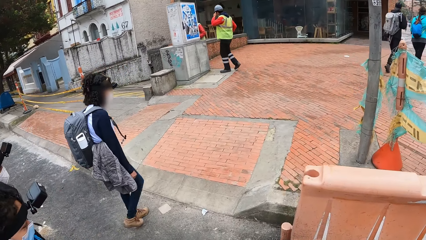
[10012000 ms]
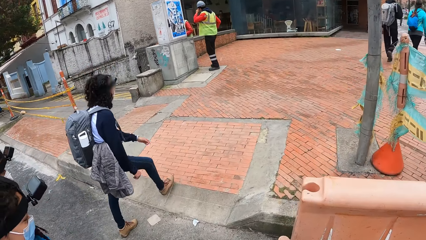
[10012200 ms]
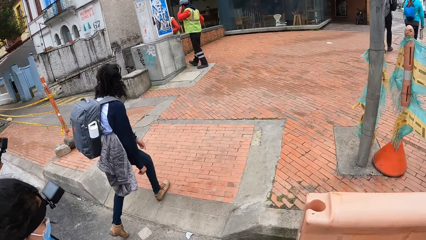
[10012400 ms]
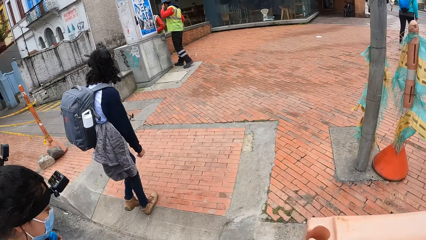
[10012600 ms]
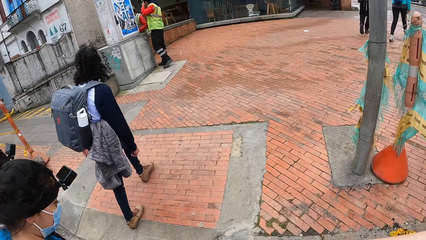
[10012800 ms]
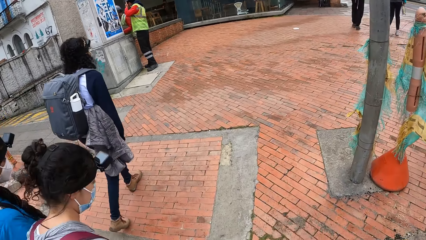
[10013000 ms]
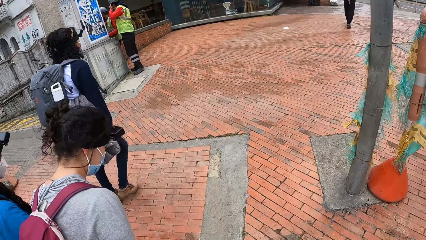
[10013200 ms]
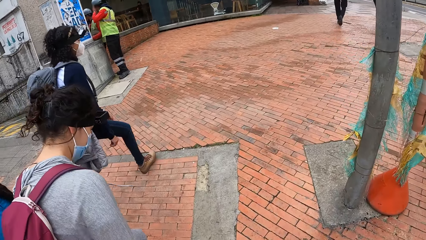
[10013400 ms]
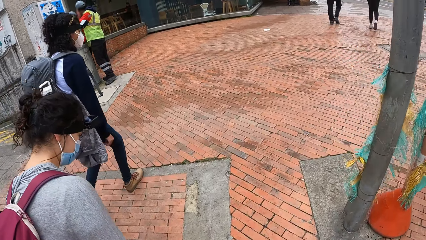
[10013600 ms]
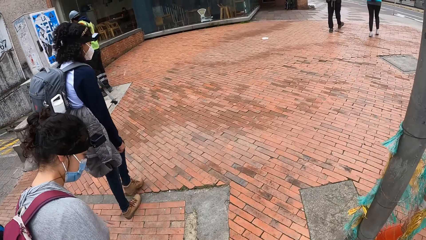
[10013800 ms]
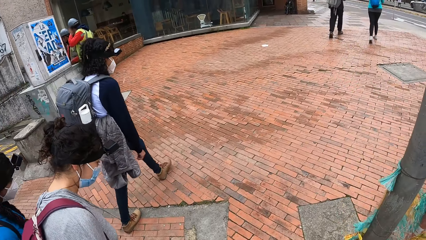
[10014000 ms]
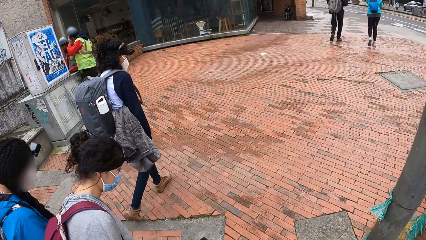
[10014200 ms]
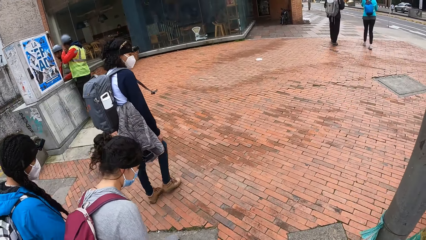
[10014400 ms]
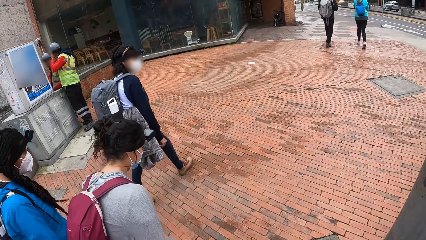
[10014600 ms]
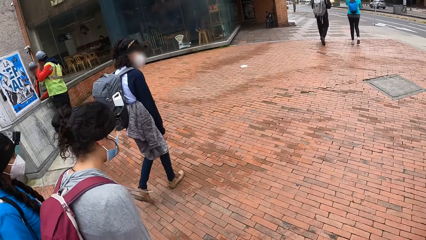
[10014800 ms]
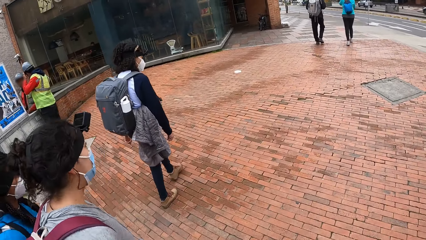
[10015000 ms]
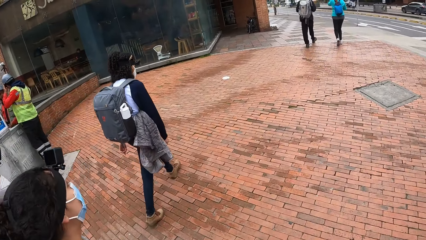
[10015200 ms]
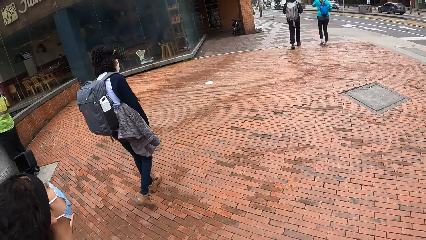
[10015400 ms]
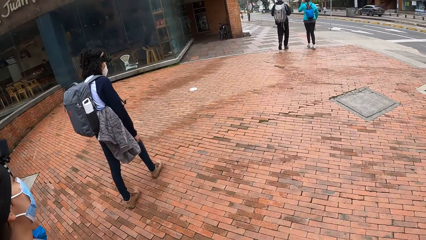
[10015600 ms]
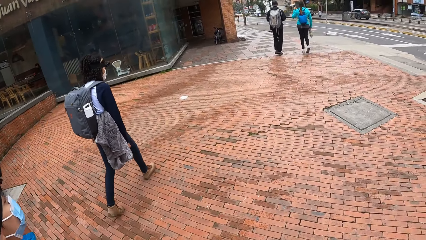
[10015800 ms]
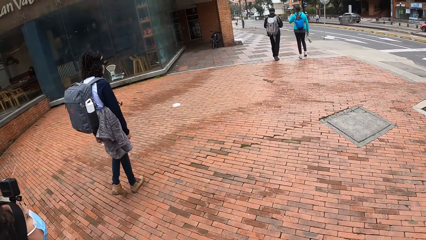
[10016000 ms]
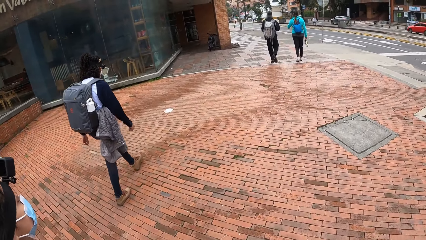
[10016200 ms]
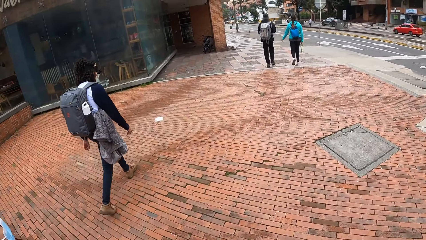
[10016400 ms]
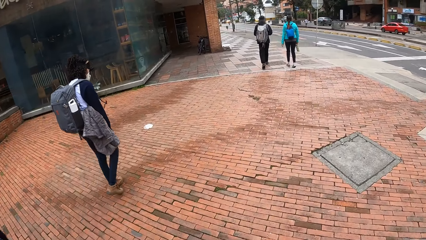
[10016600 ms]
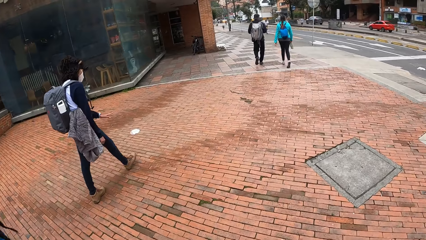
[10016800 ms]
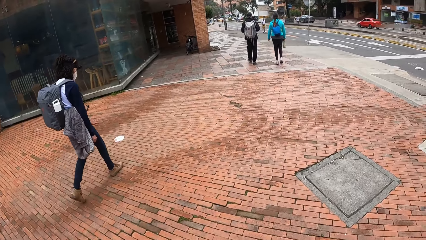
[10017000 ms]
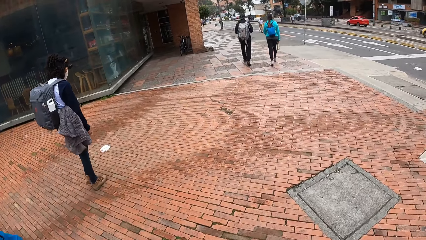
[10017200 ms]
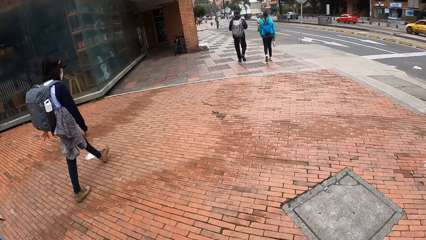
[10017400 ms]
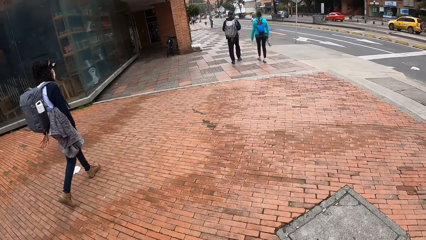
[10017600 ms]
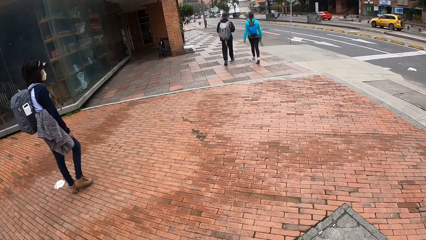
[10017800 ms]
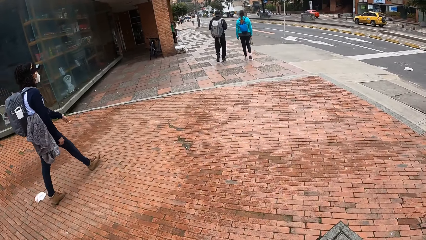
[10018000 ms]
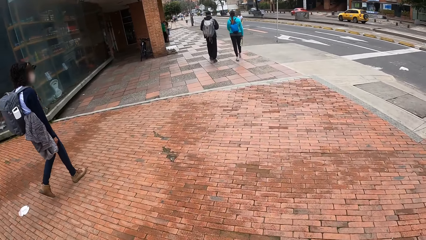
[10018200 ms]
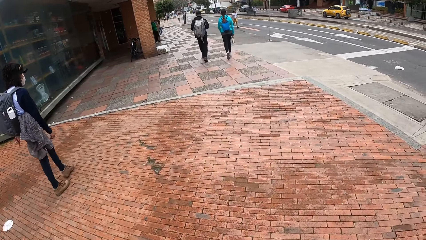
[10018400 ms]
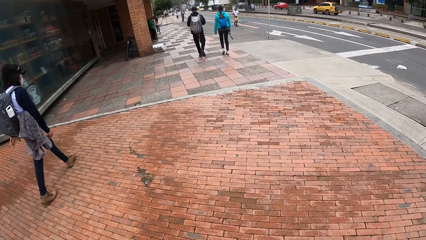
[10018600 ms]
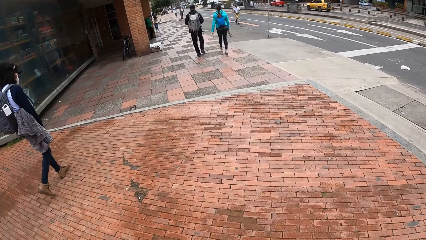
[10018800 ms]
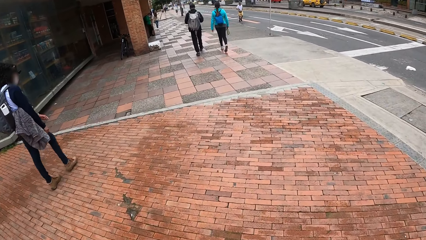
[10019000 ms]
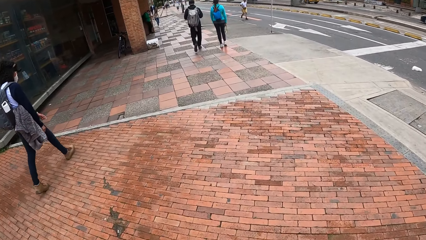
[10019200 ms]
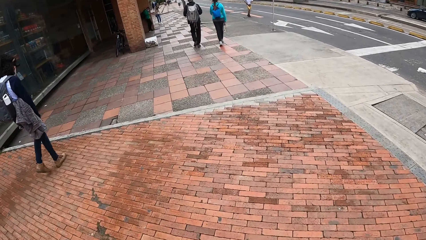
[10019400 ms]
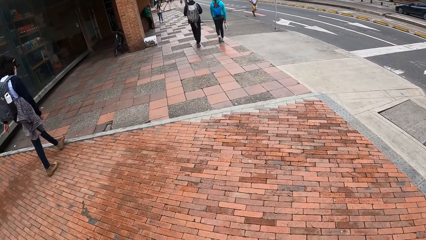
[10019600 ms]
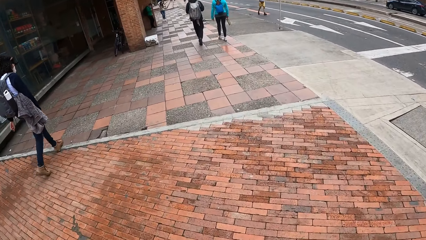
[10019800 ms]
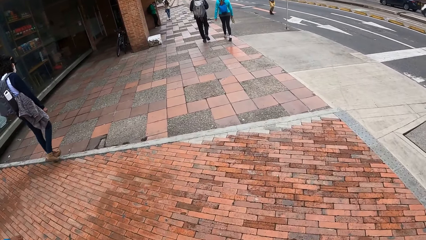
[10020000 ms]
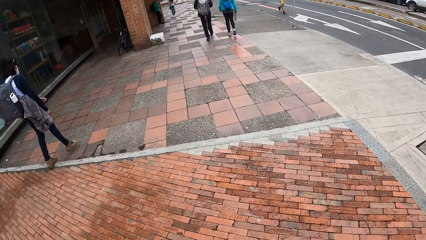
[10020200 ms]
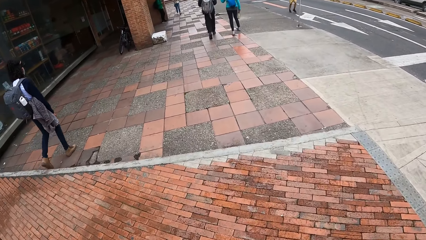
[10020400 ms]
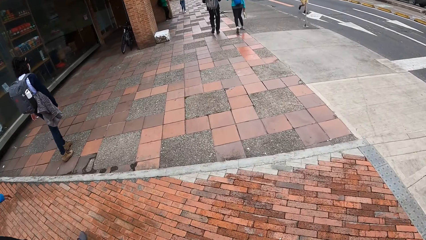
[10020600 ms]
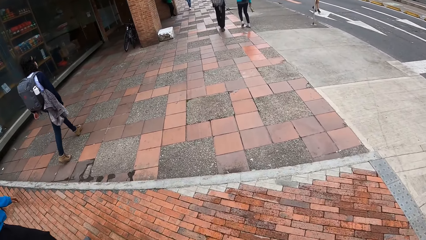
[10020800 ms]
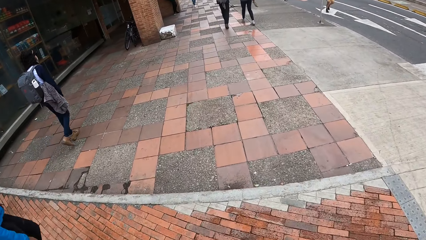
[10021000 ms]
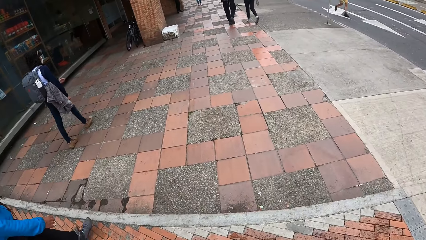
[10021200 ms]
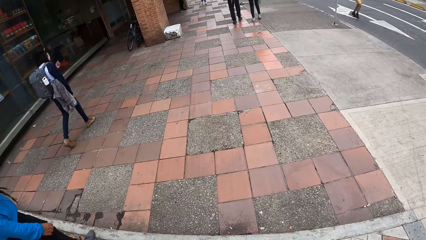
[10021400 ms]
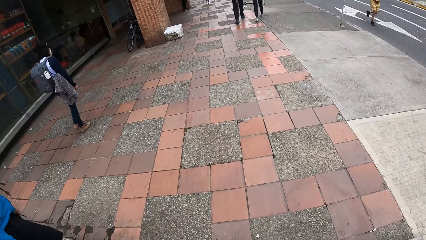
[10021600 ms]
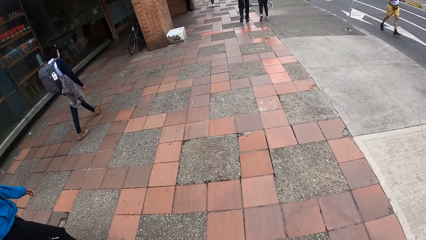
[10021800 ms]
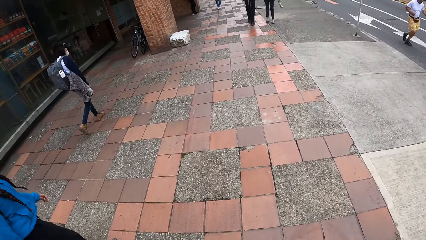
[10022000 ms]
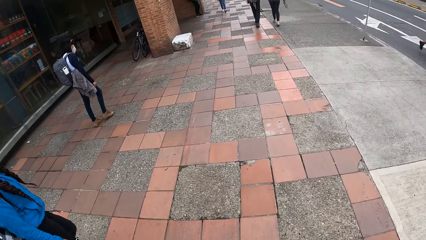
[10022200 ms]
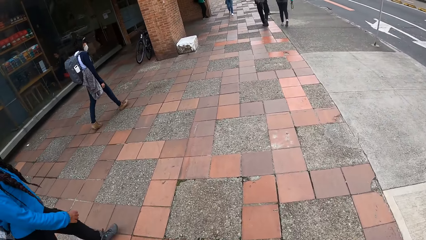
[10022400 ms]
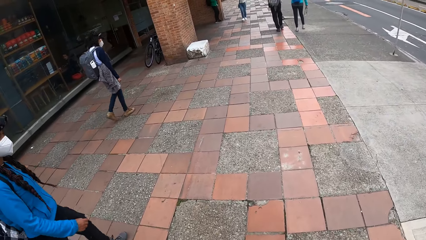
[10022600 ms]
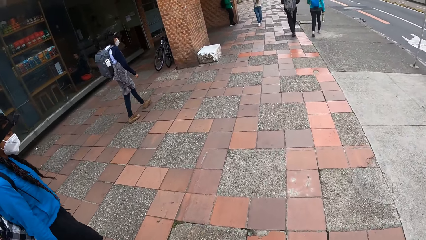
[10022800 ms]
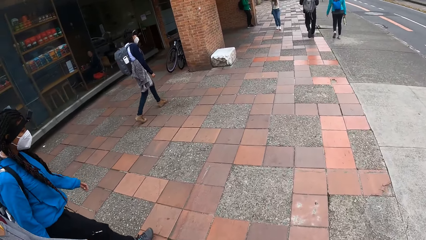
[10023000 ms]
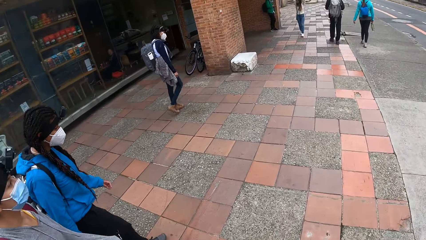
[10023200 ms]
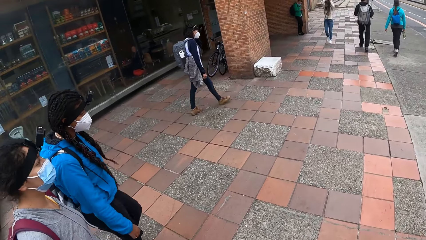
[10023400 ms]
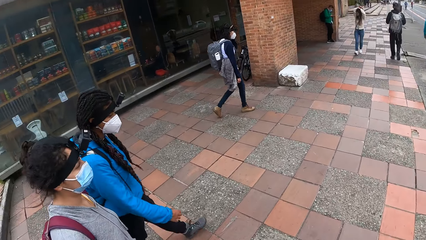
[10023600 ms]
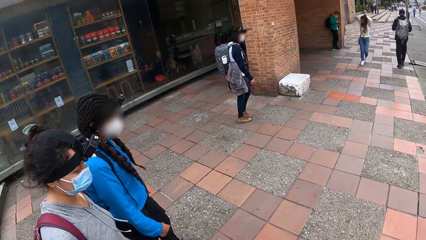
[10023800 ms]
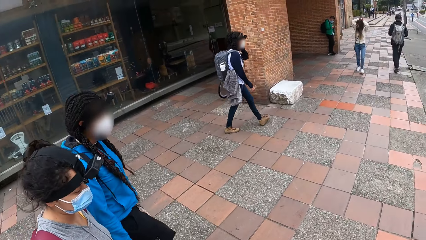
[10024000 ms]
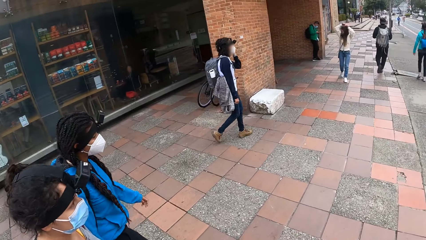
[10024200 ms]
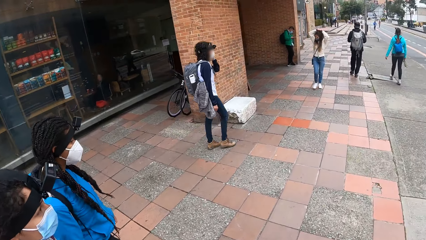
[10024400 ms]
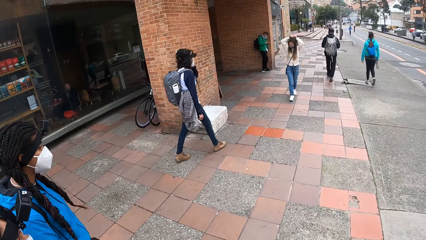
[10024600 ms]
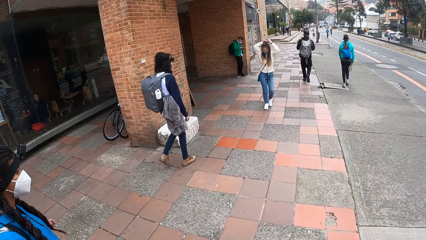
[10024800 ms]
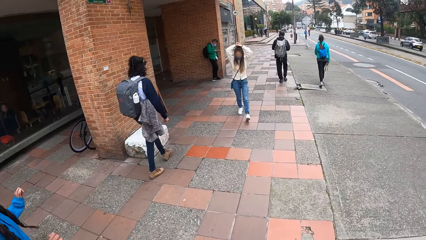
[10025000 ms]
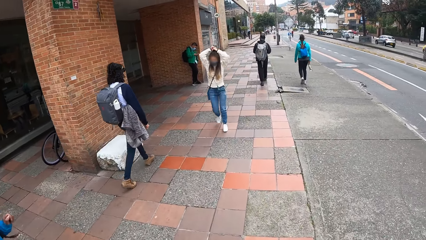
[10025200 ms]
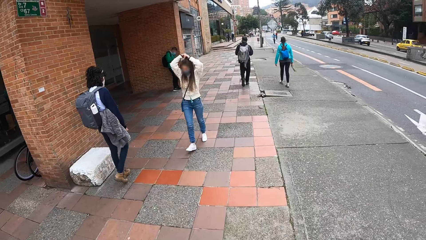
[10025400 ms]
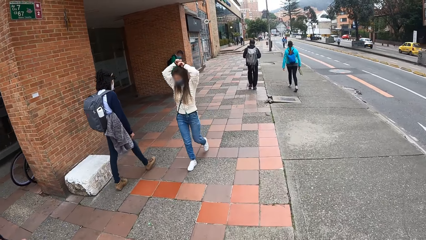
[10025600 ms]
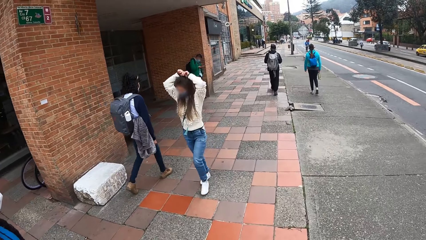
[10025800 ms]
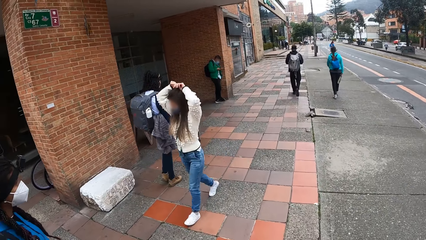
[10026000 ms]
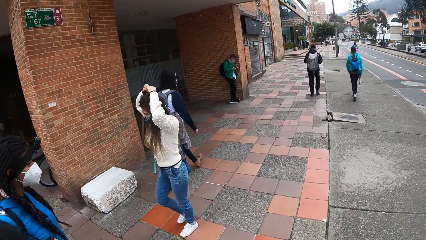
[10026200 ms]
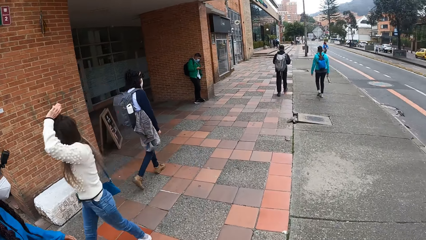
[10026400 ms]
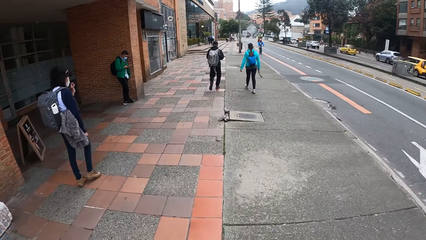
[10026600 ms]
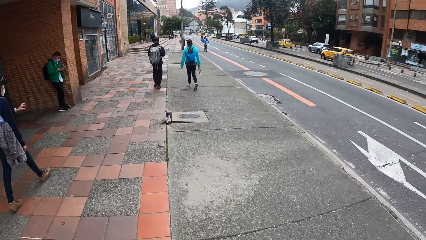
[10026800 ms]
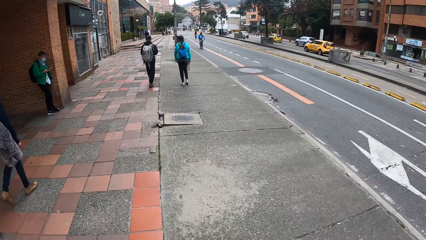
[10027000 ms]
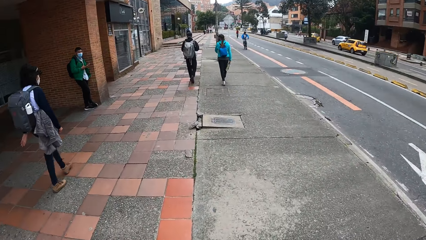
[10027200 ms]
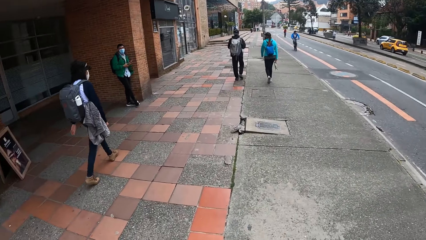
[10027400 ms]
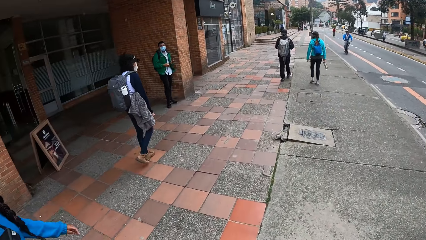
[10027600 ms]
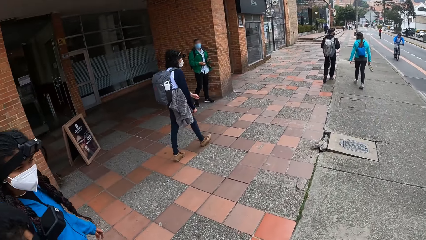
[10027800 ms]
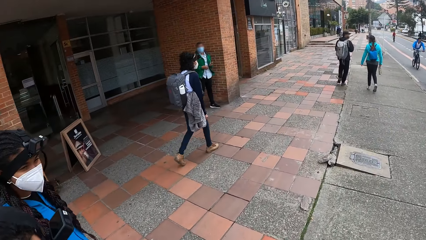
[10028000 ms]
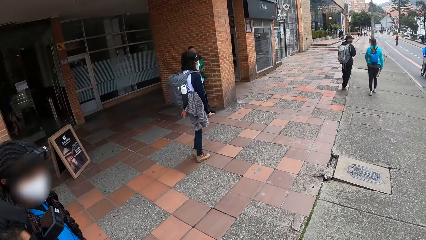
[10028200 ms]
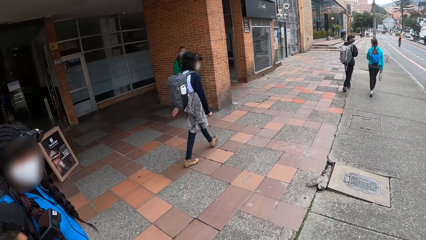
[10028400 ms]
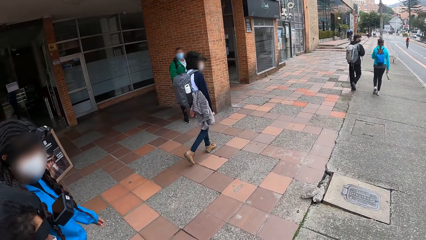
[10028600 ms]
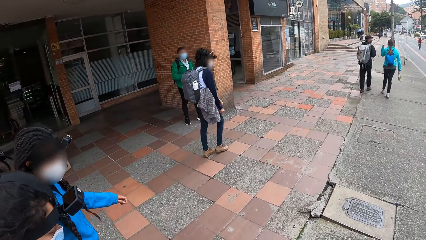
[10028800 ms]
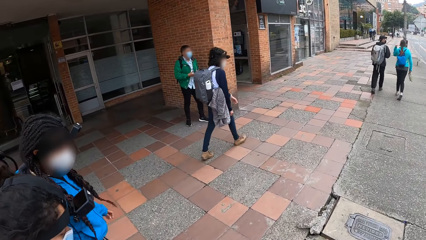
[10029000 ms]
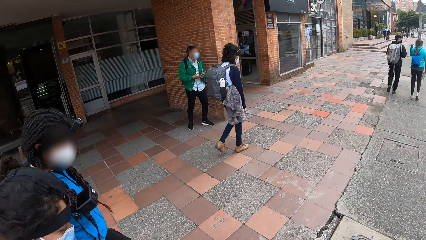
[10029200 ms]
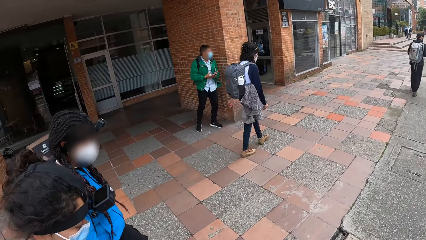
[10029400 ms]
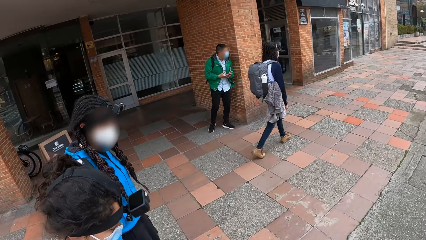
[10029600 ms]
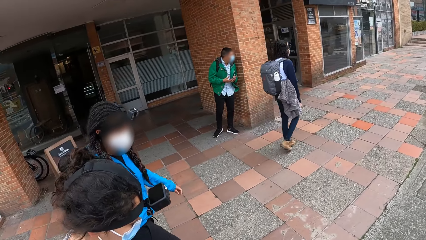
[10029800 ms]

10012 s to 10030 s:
The camera wearer climbs another footpath with a woman, another woman and a third woman. The third woman touches her head with her left hand. The camera wearer walks on the road. They look at two women.
